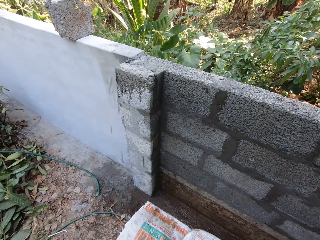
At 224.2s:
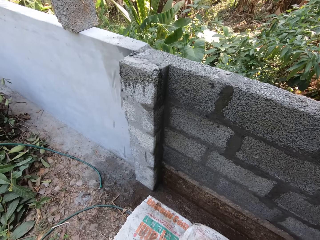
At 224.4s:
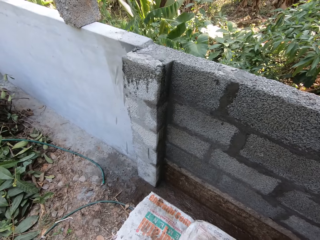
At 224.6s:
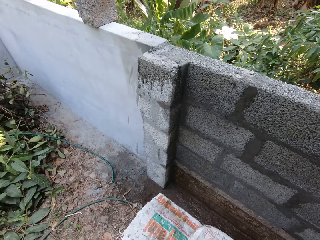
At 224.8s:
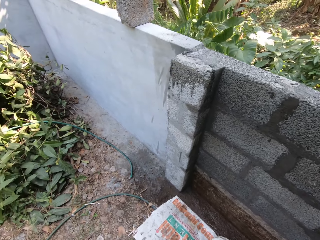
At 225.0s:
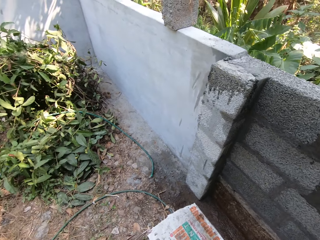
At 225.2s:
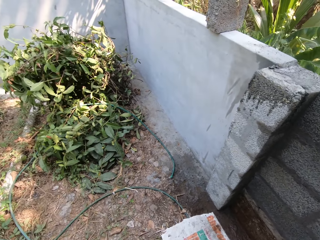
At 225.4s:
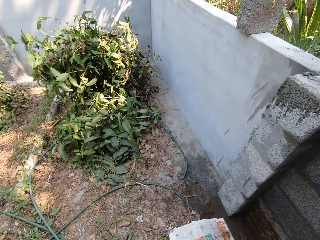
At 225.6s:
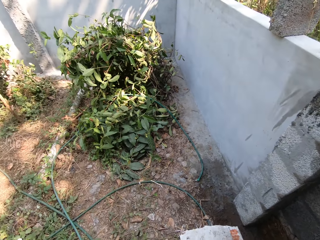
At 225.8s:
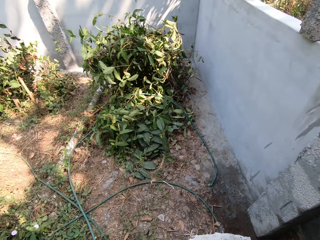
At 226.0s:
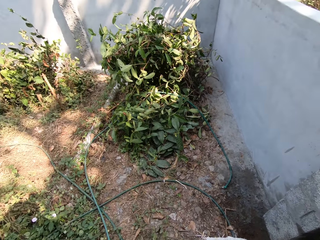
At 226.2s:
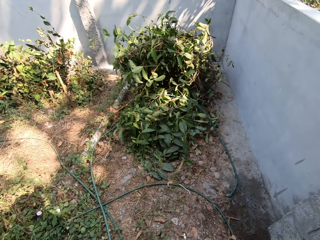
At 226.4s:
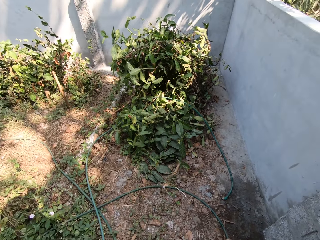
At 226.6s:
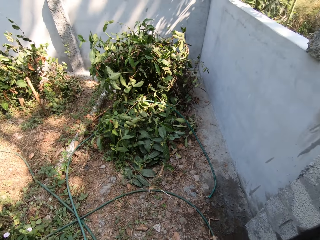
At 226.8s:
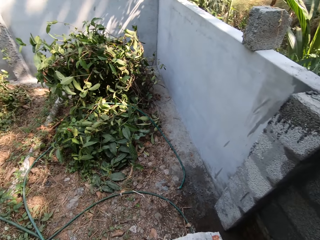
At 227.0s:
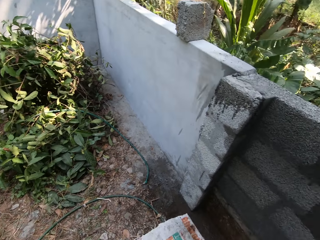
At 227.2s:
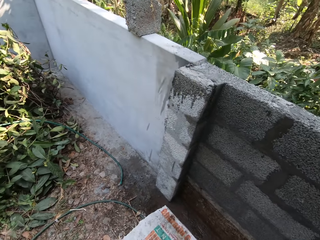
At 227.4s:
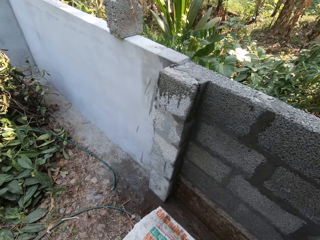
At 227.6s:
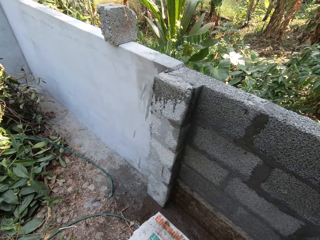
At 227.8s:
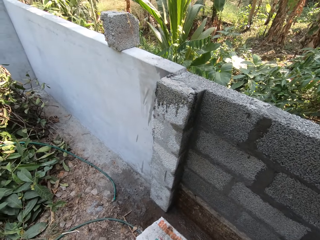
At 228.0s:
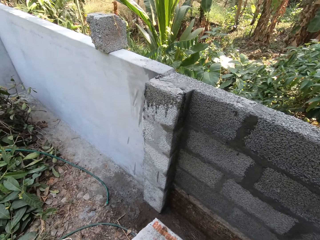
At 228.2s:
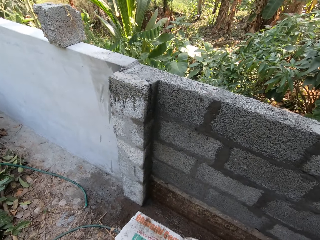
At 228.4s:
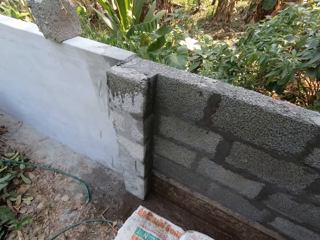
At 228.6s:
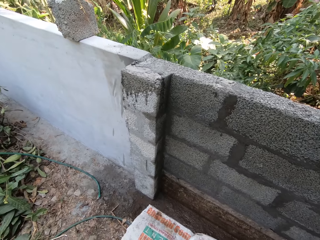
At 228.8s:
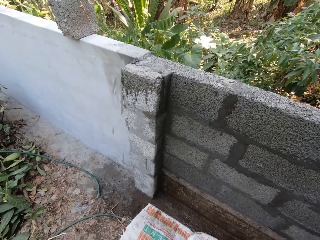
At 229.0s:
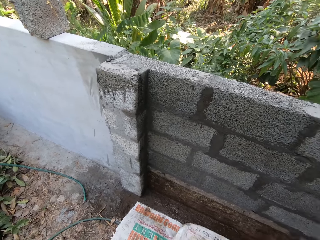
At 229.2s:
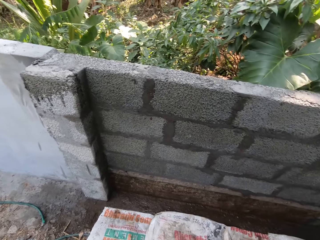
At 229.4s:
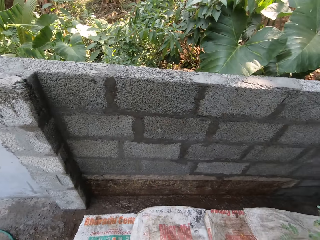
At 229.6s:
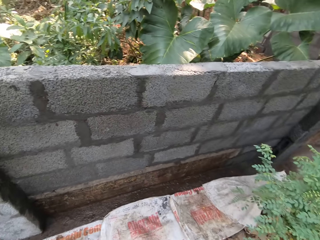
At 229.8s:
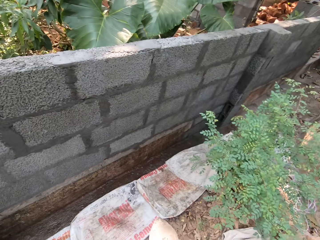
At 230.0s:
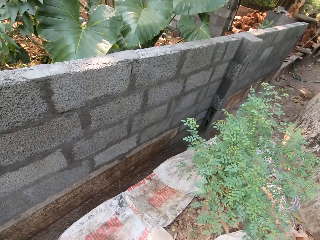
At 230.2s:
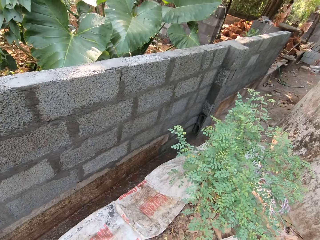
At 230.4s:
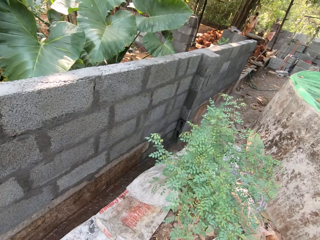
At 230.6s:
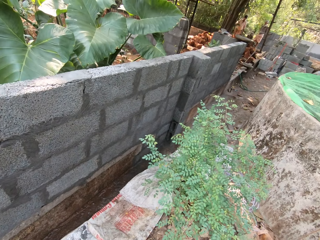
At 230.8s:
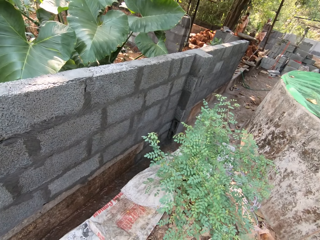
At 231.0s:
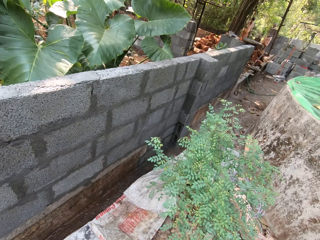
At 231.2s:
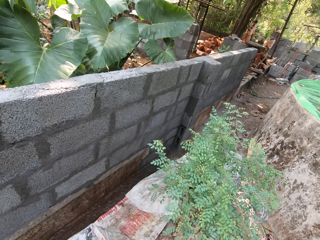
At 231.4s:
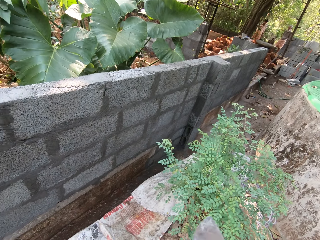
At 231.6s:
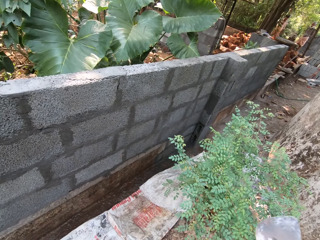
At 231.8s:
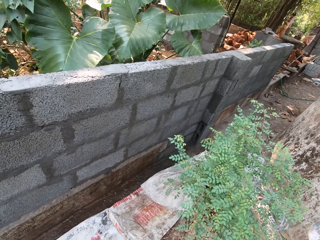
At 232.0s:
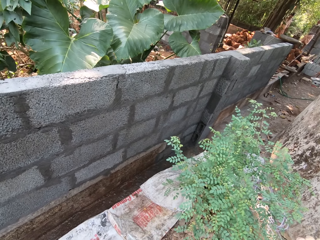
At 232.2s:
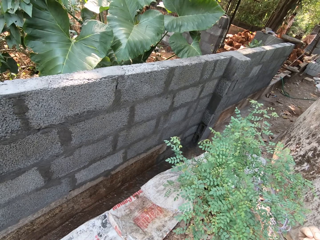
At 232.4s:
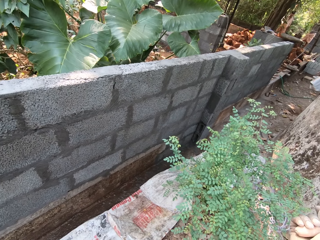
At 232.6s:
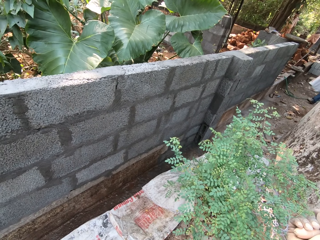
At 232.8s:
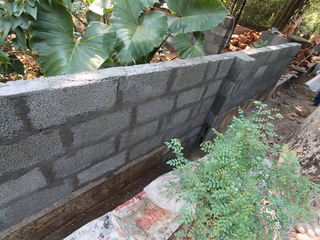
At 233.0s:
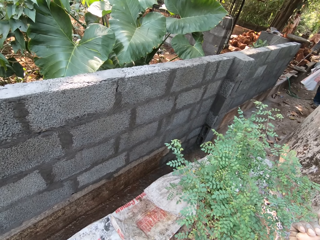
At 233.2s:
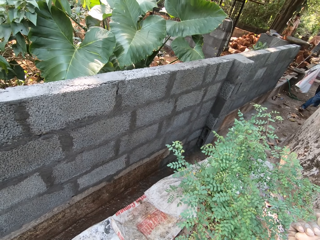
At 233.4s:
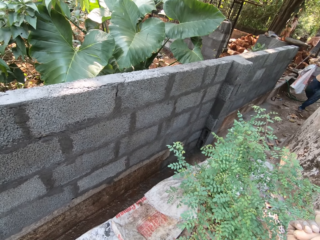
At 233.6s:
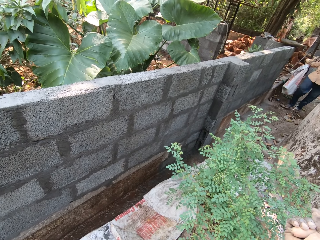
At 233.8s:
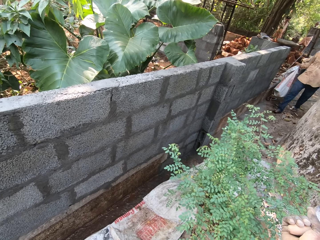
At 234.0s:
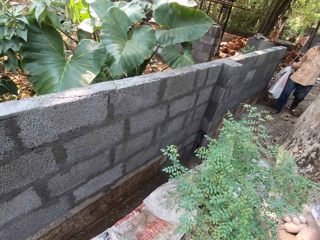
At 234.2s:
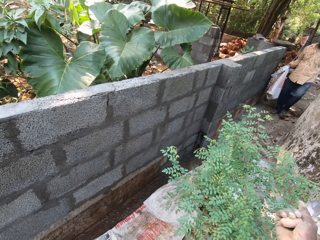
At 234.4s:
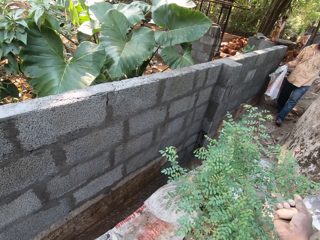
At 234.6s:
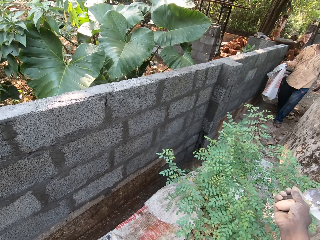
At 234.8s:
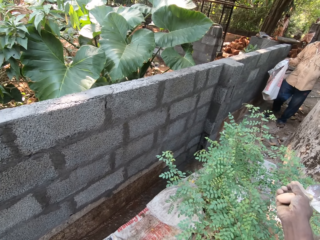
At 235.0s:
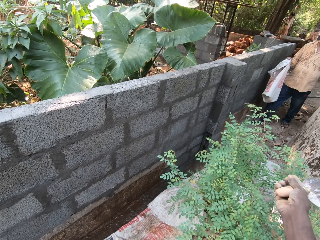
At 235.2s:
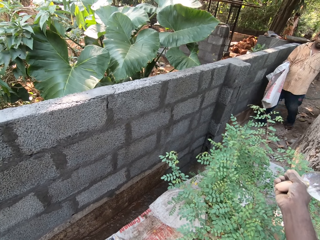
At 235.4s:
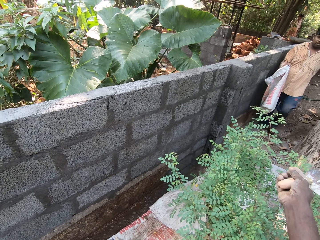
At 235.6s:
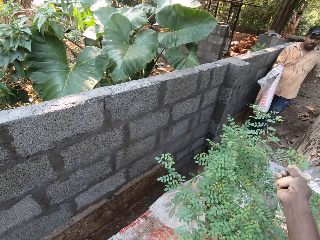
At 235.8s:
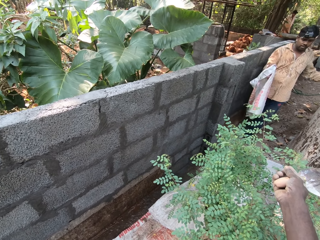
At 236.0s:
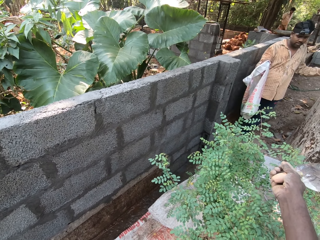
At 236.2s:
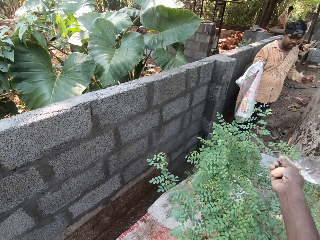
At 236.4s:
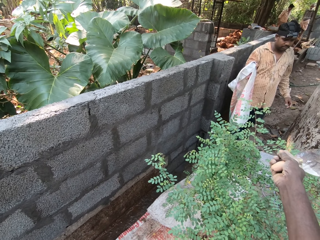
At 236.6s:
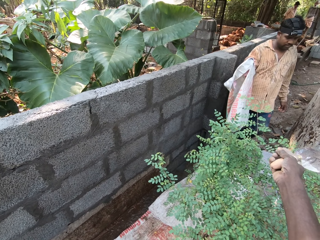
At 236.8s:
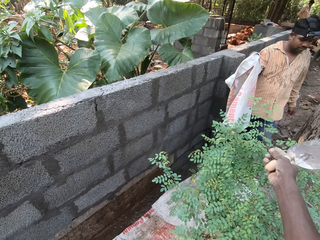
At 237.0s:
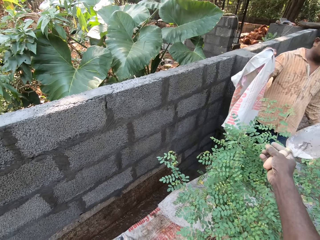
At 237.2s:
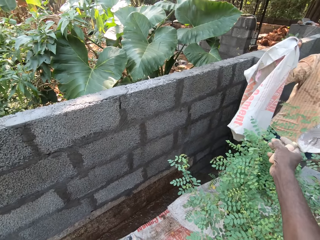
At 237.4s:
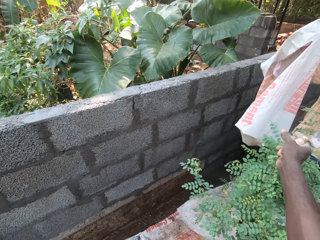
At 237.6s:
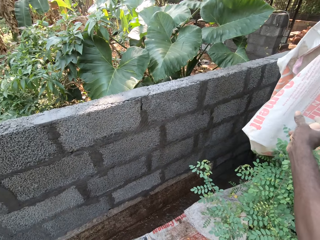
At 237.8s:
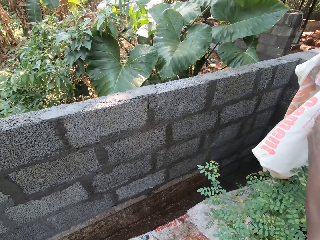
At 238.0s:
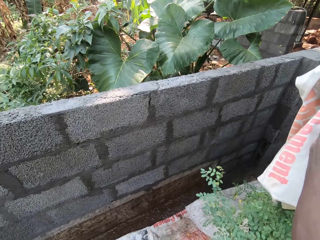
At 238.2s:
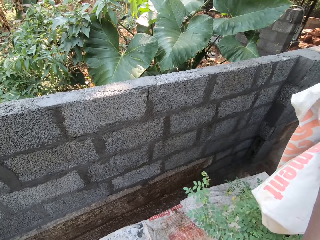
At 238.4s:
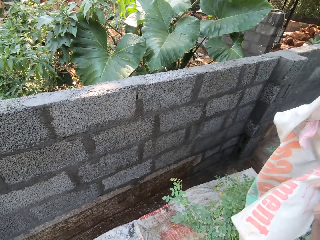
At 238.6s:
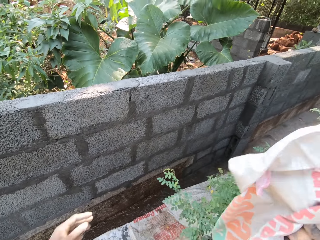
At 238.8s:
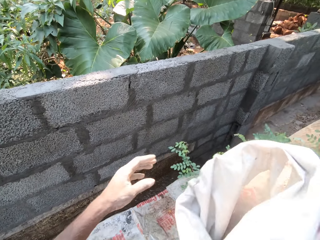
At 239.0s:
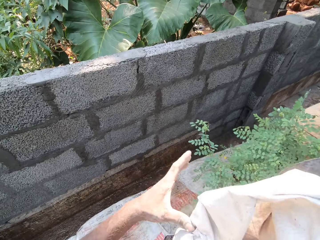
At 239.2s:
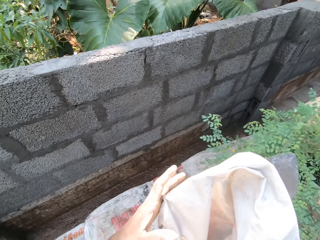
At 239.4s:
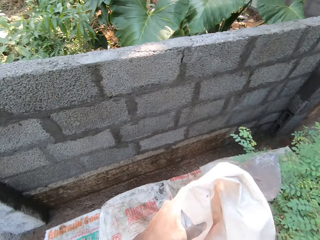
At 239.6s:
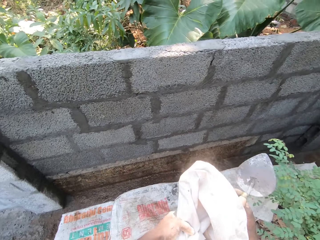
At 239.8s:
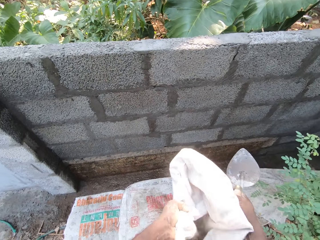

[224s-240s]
The camera wearer looks on the wall. A person holds the sack of cement. The camera wearer takes the sack of cement from the person with his right hand.

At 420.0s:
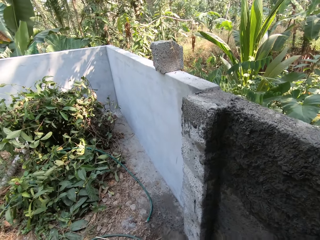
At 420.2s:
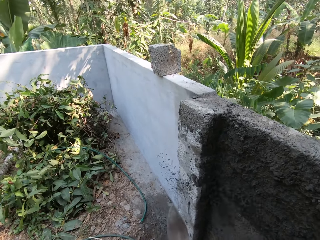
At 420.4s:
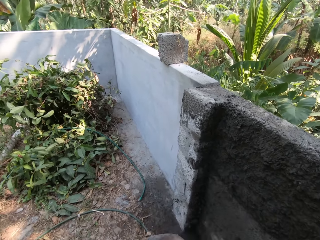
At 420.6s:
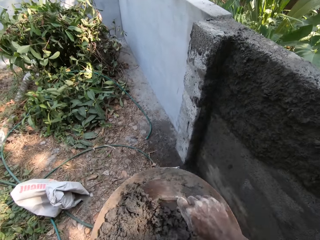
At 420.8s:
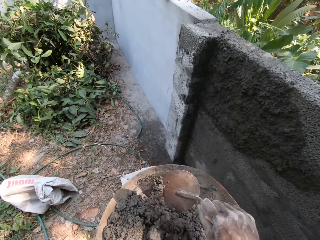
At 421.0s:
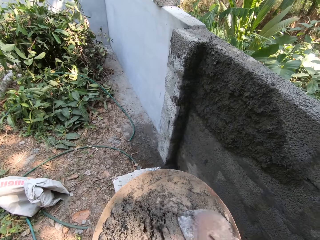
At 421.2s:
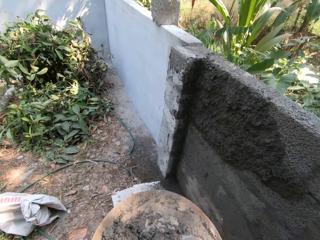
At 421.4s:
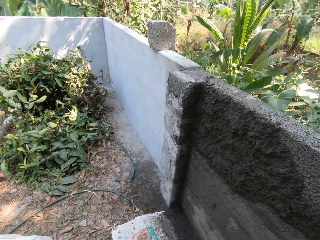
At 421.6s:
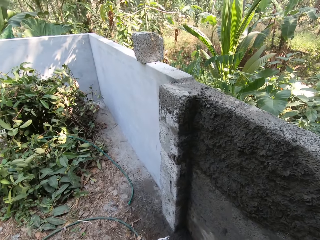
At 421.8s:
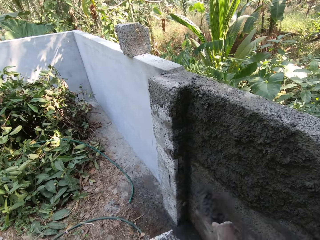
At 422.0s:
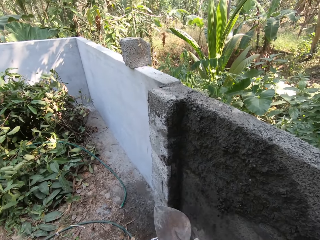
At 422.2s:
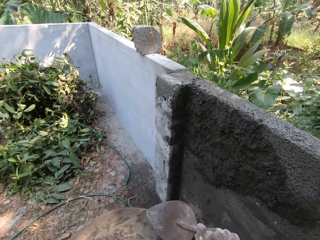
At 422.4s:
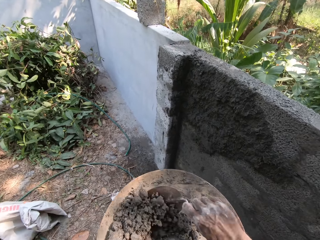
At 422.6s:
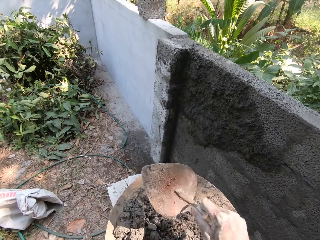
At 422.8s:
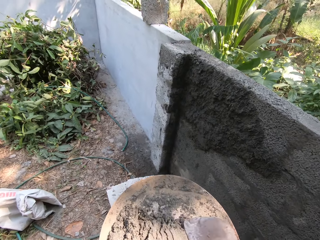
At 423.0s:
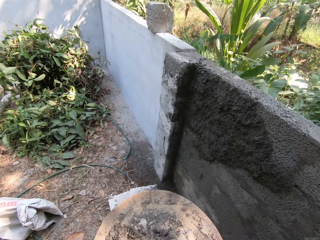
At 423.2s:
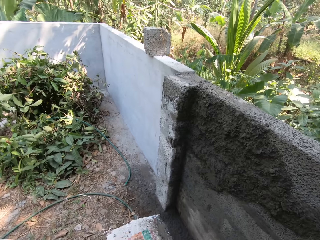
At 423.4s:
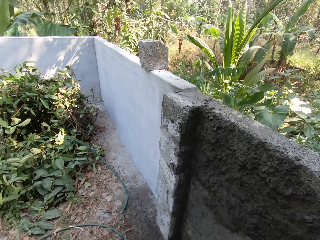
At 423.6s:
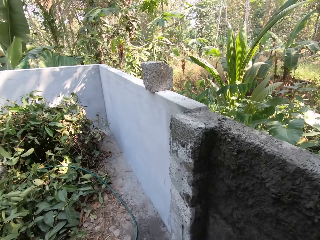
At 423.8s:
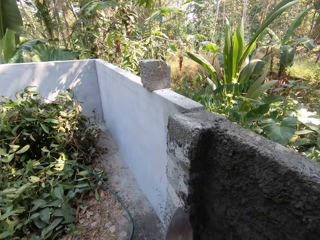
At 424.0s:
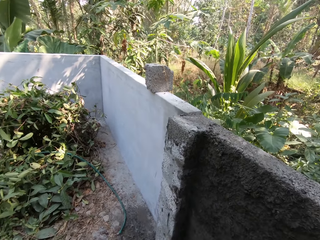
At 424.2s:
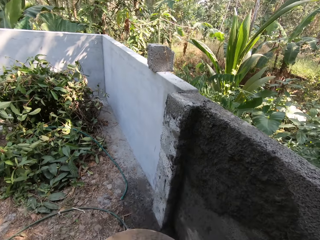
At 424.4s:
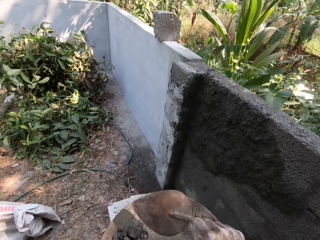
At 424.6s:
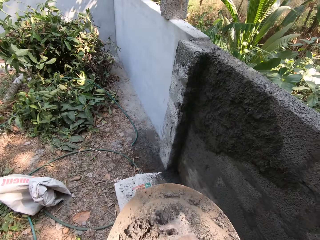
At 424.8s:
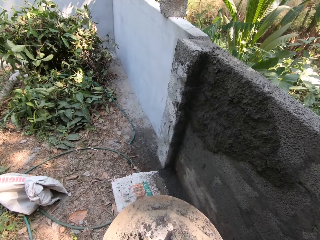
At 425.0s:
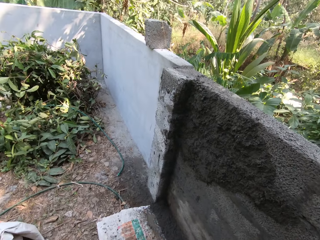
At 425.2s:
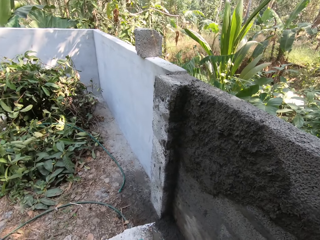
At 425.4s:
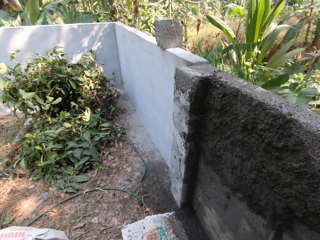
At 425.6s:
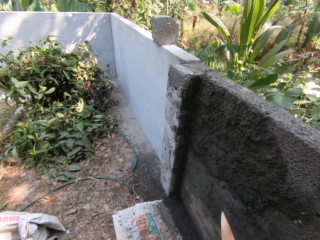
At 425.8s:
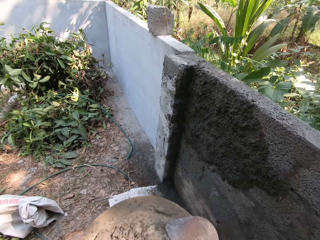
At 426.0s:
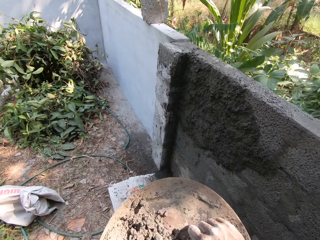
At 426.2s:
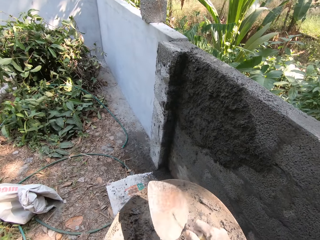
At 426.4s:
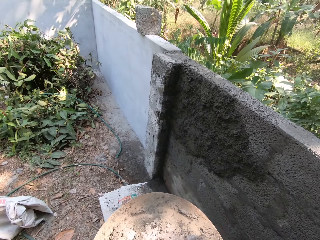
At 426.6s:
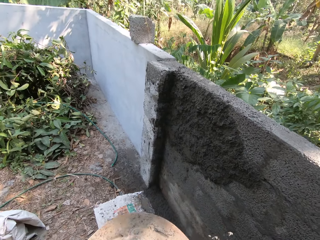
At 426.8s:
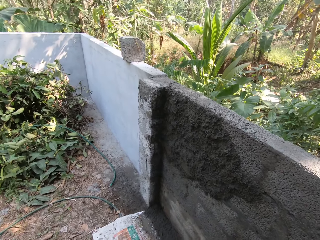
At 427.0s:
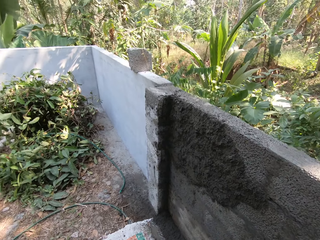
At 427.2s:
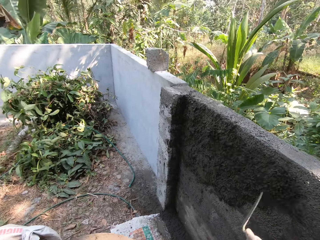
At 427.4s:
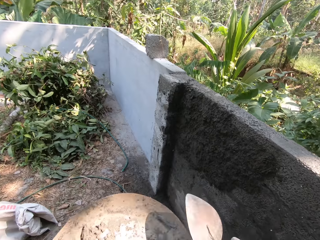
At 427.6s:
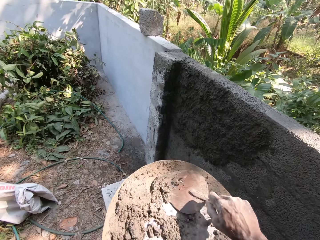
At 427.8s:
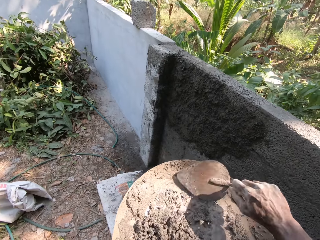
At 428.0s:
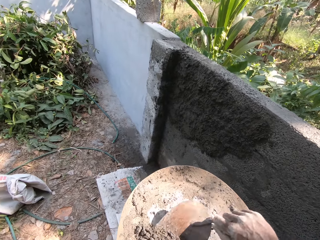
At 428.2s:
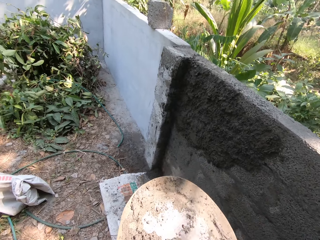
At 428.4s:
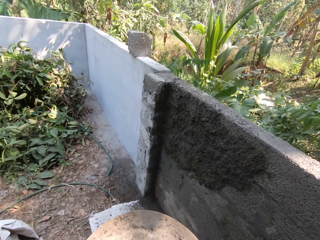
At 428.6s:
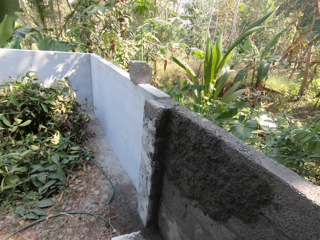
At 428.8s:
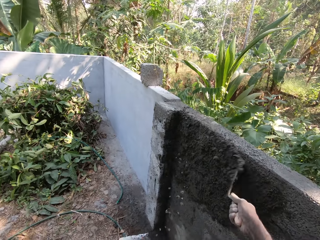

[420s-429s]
The camera wearer pours the mortar on the wall with the trowel in his right hand. He scoops the mortar from the head pan with the trowel in his right hand. He pours the mortar on the wall with the trowel in his right hand. He scoops the mortar from the head pan with the trowel in his right hand. He pours the mortar on the wall with the trowel in his right hand. He scoops the mortar from the head pan with the trowel in his right hand. He pours the mortar on the wall with the trowel in his right hand. He scoops the mortar from the head pan with the trowel in his right hand. He pours the mortar on the wall with the trowel in his right hand. He scoops the mortar from the head pan with the trowel in his right hand.
